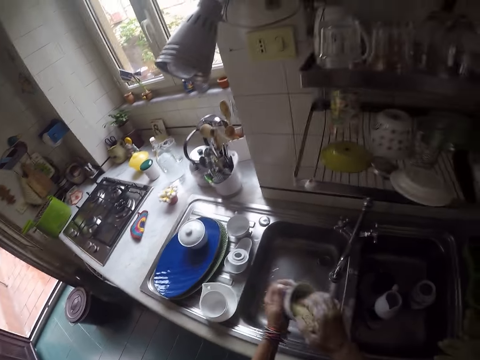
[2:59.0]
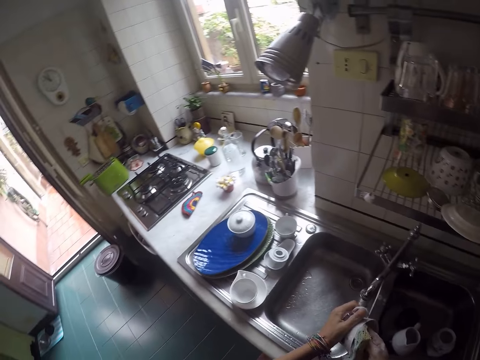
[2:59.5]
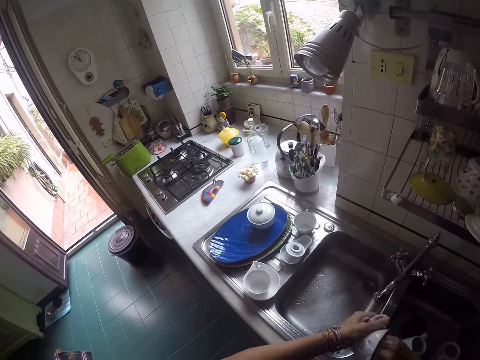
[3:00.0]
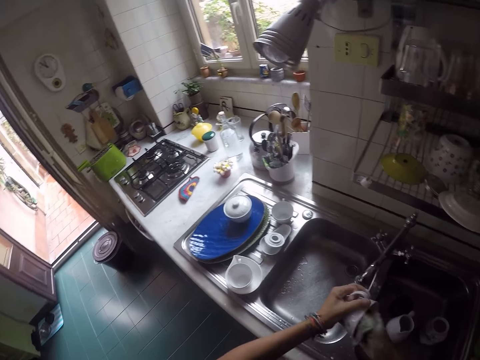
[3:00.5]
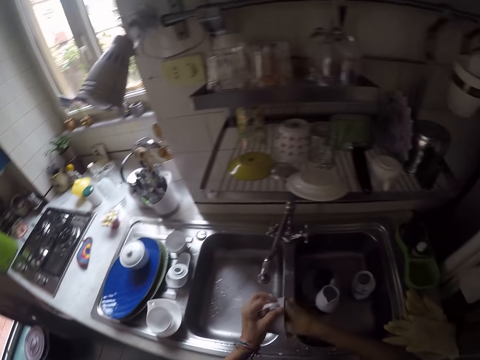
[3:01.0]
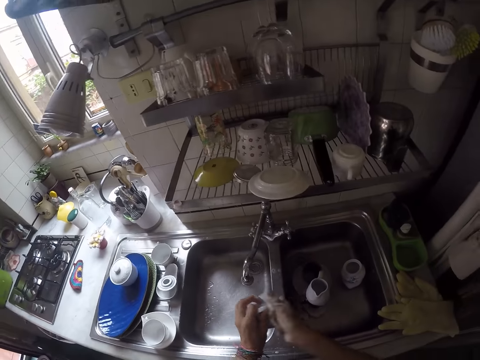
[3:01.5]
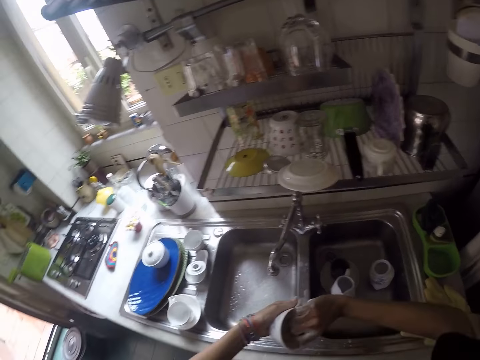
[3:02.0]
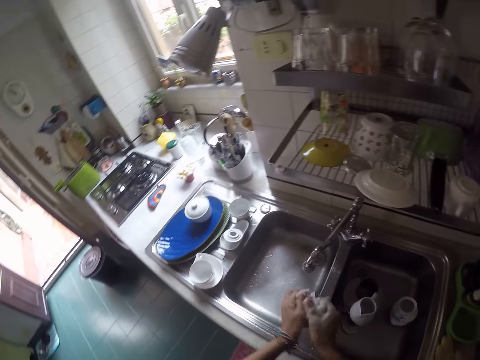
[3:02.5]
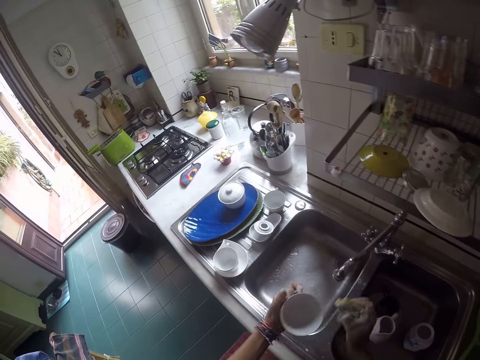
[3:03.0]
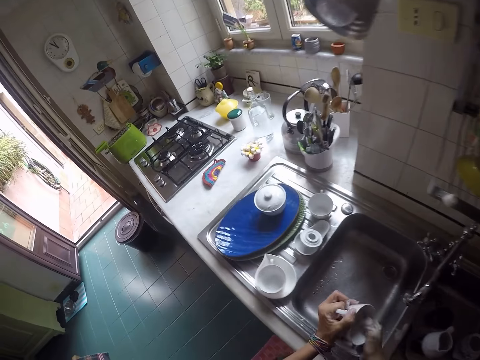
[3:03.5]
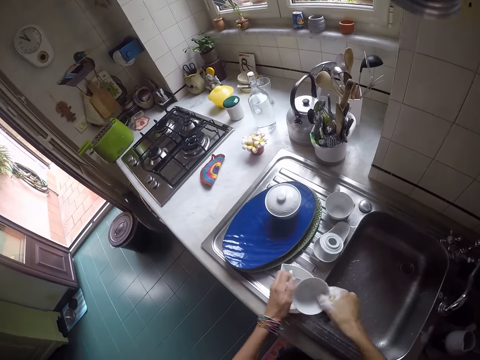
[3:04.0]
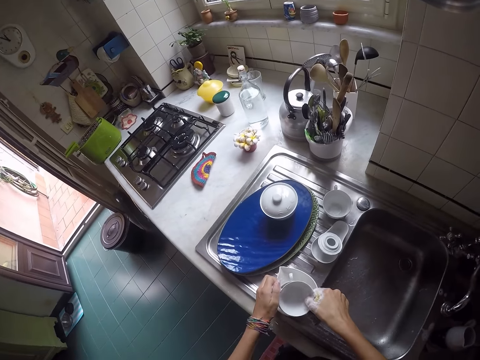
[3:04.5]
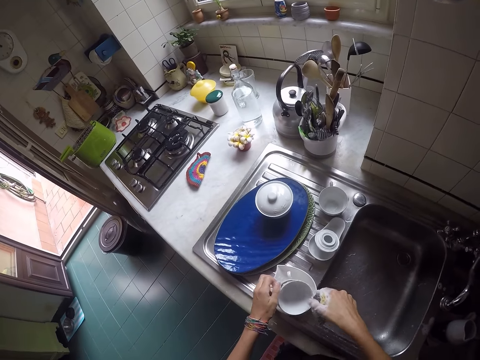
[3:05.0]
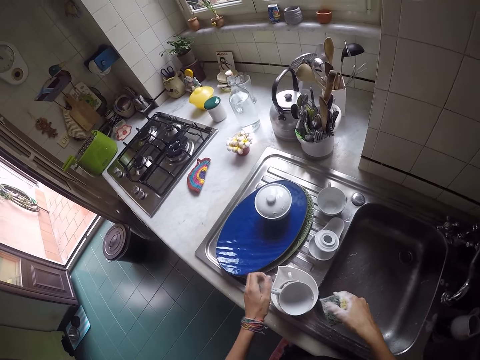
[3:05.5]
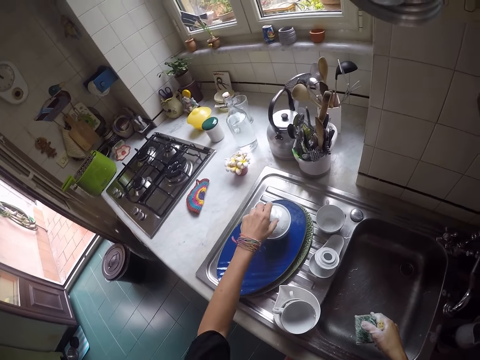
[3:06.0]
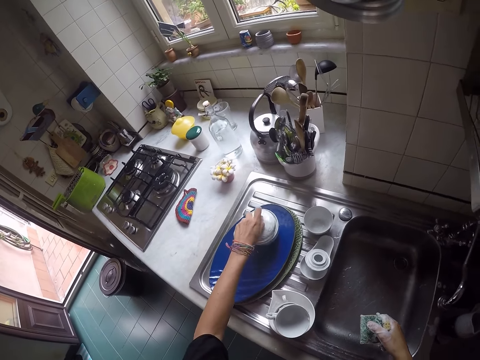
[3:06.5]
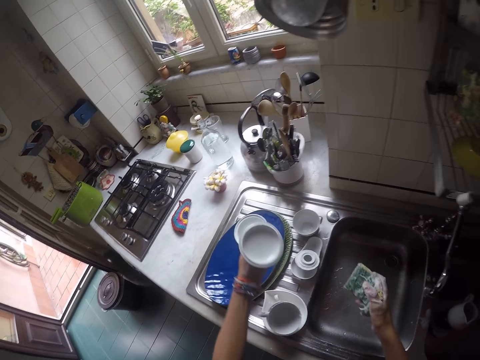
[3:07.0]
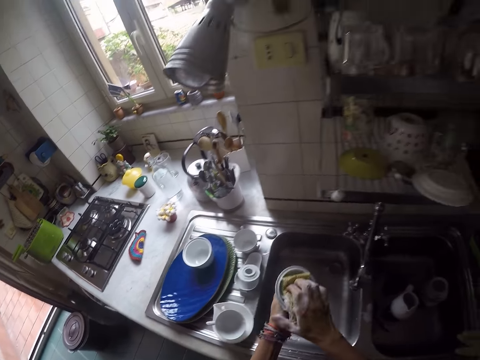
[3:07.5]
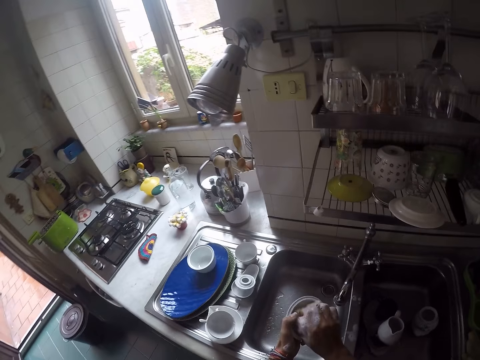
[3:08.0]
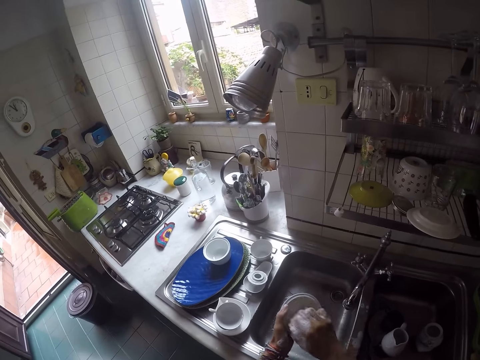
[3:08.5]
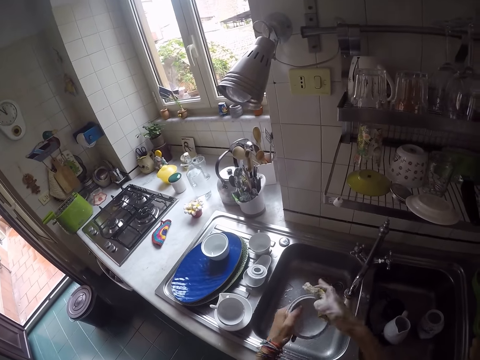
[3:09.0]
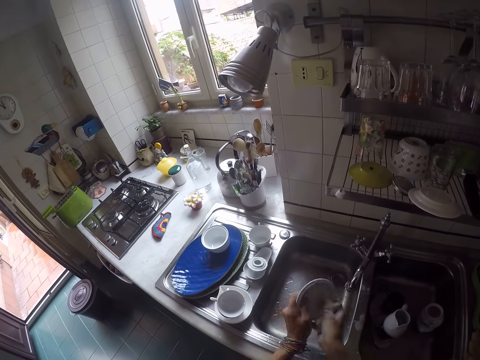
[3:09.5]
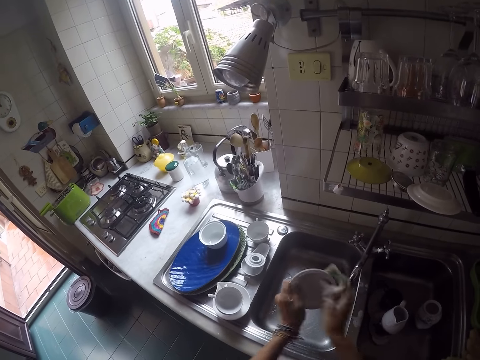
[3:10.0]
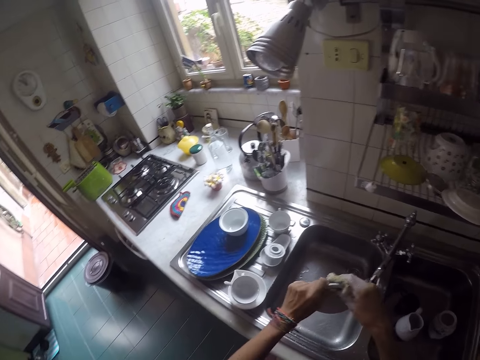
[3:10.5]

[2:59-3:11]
The camera wearer scrubs the cup. They put the cup on the sink slab in a cup. They take a bowl lid. They scrub the bowl lid.

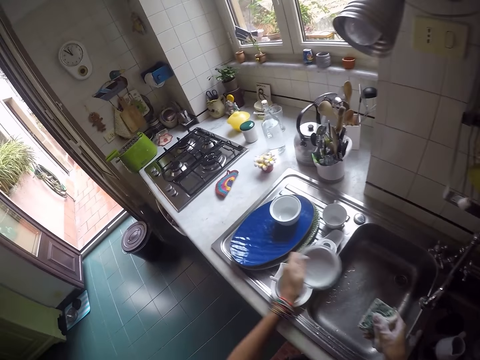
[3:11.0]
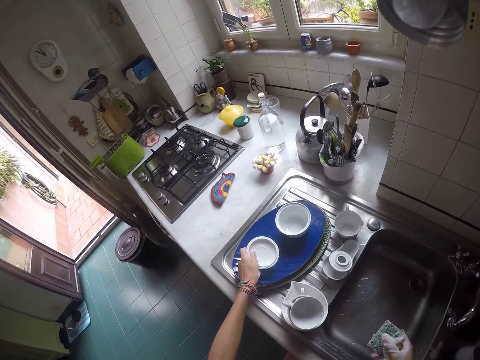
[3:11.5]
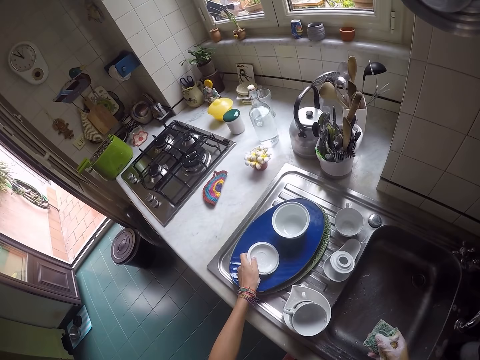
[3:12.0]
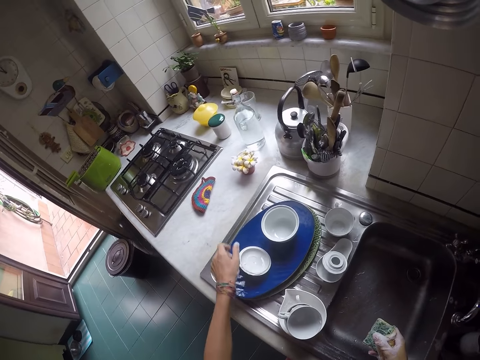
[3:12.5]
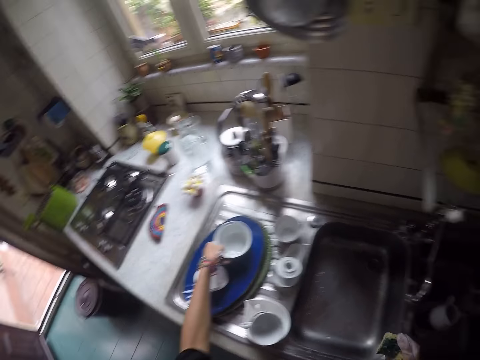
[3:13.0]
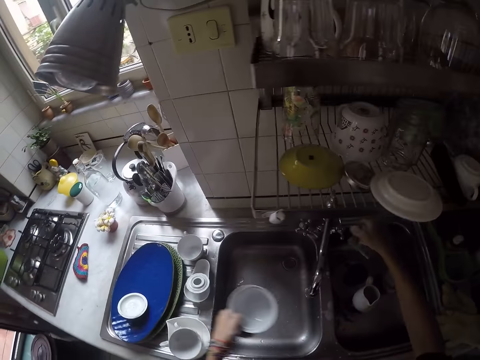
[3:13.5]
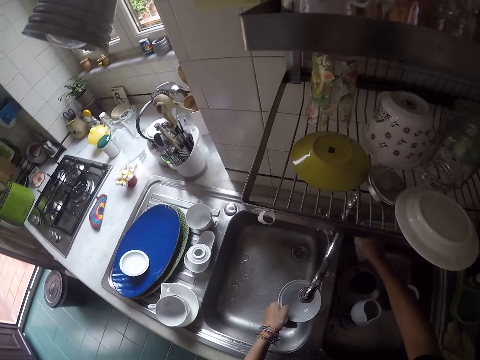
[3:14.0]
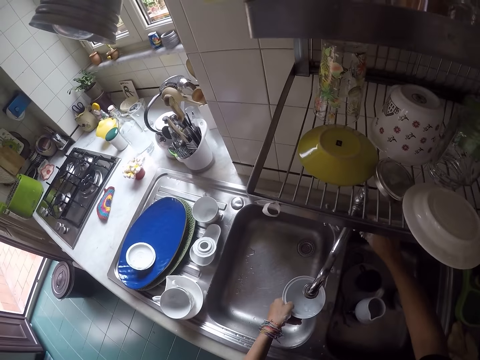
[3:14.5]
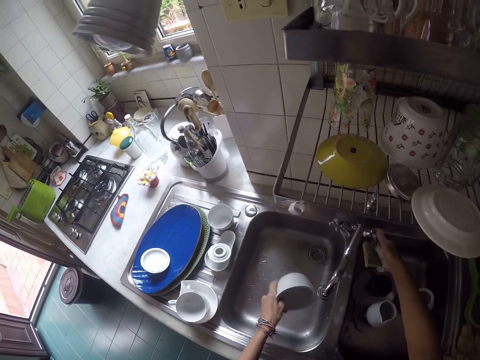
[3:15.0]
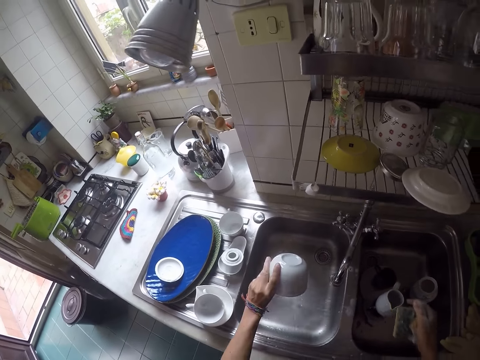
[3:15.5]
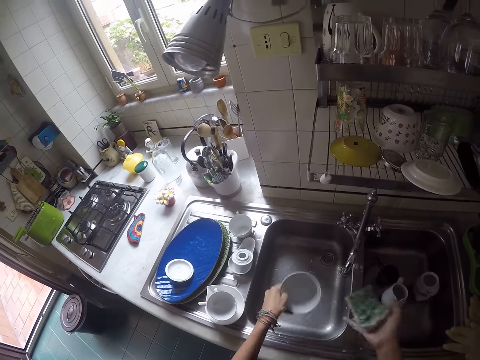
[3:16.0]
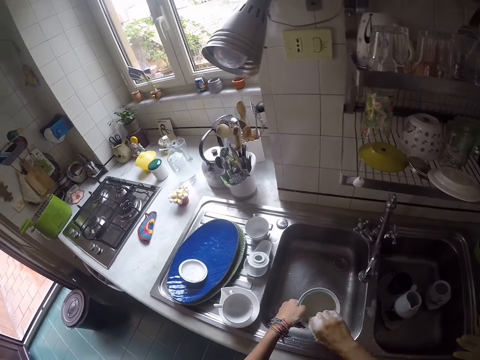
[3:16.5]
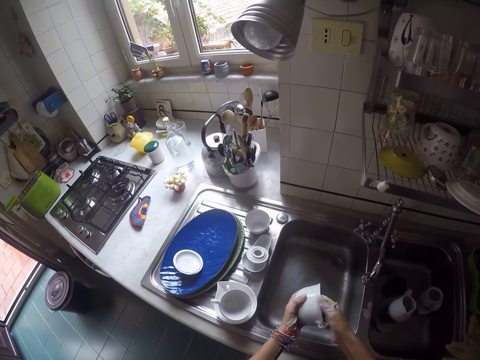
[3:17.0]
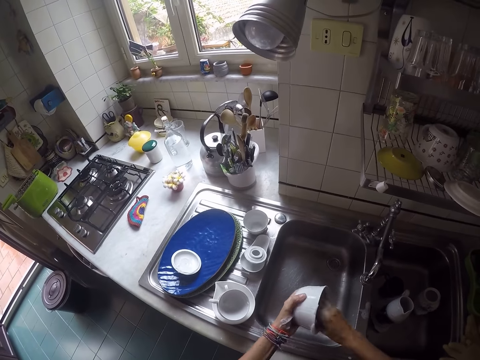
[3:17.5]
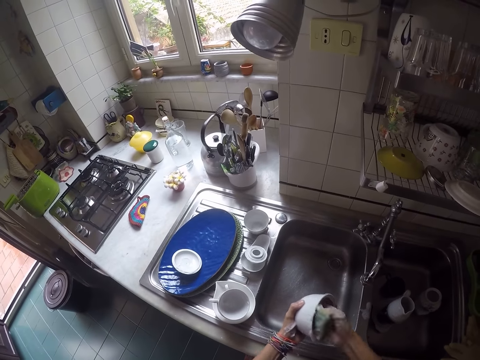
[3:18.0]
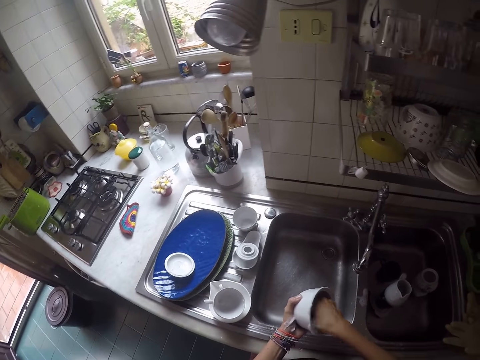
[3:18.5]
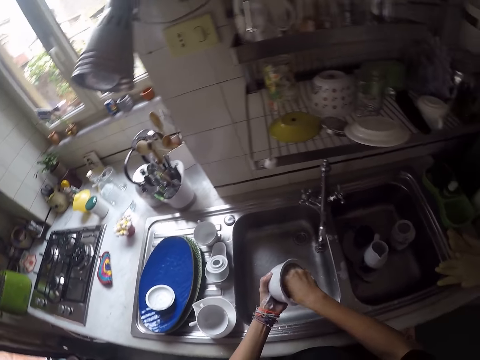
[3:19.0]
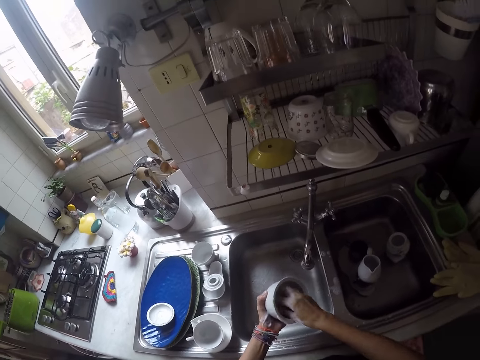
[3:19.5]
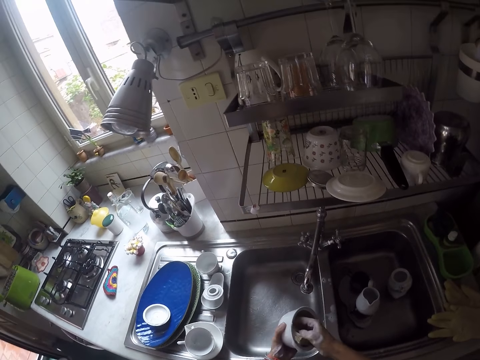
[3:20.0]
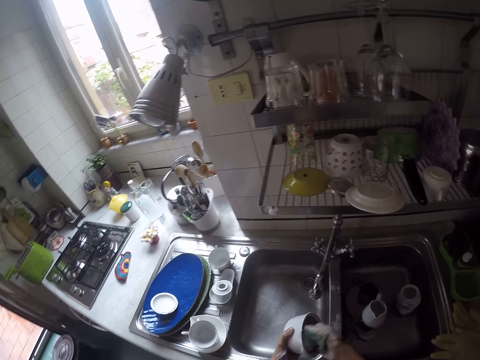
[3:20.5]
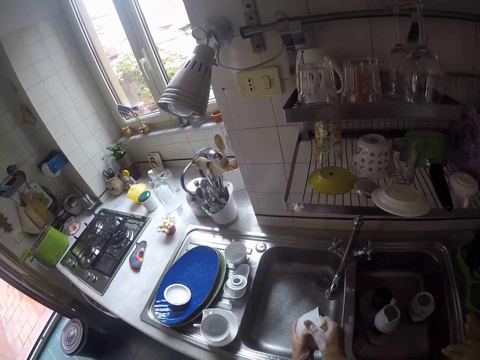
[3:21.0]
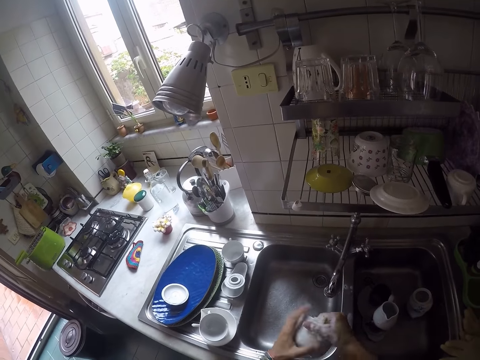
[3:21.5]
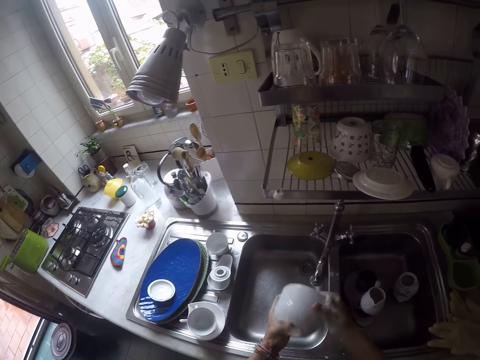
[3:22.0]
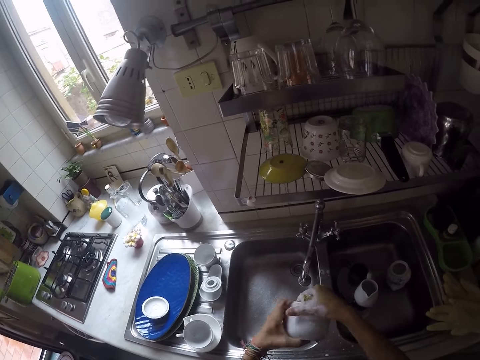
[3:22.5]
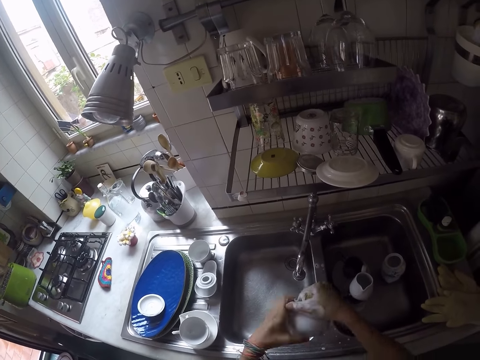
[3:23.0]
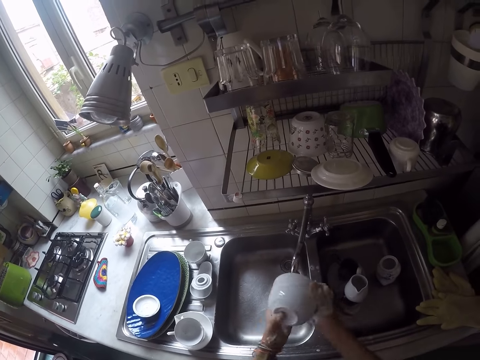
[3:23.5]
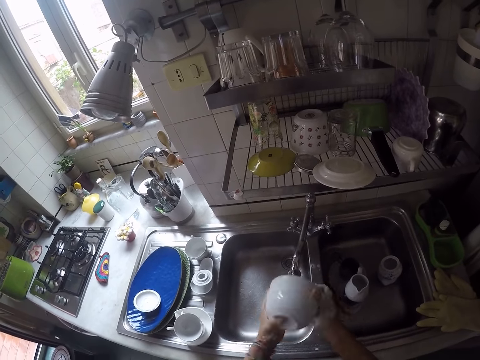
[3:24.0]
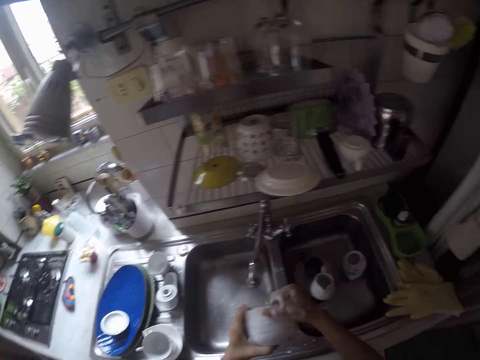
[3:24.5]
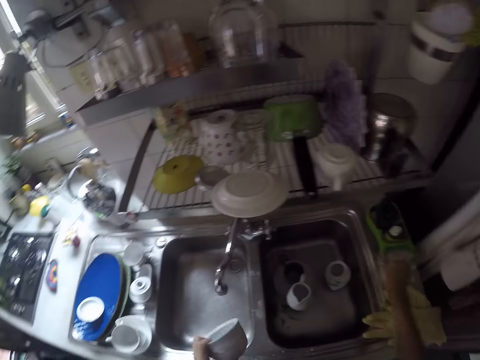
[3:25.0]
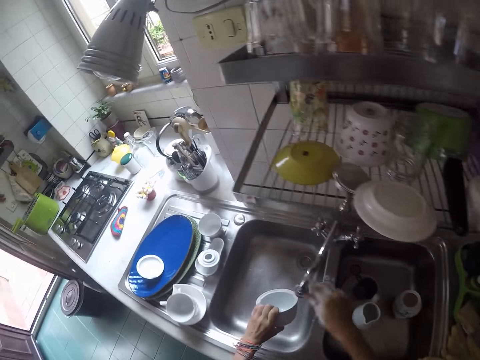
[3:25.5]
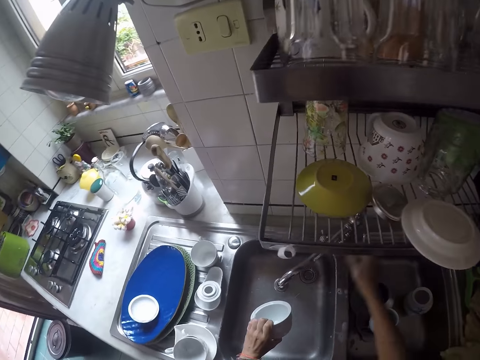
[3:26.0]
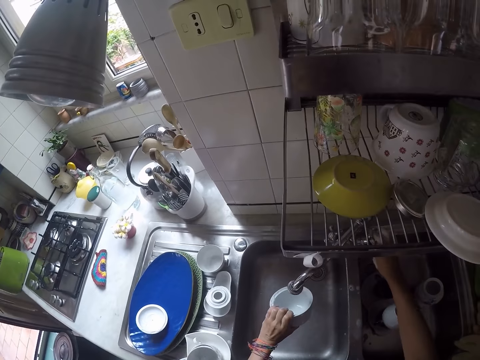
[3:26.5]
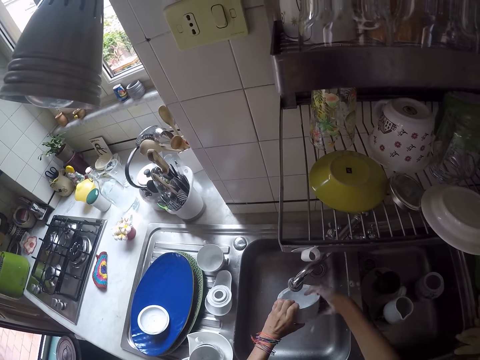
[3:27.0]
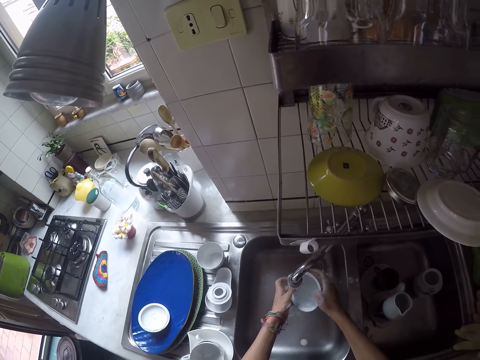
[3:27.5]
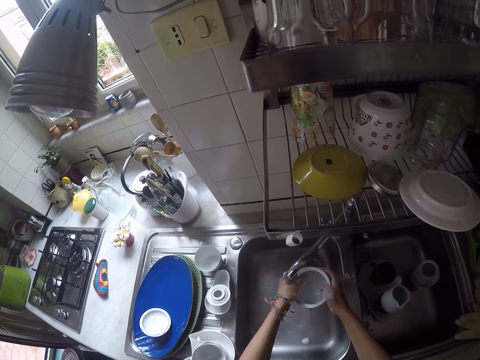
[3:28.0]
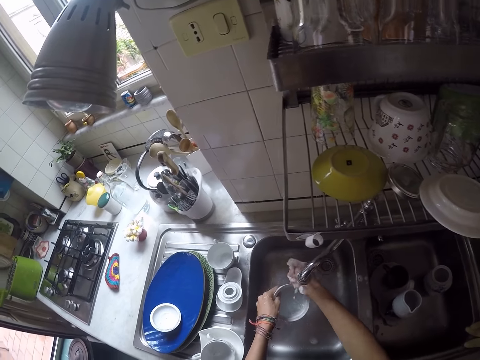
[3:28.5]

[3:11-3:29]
The camera wearer puts the bowl lid on a tray. They take the bowl from the tray. They open the tap. They put water in the bowl. They close the sink. They pour water in the sink. They scrub the bowl. They put the scouring pad in the soap dish. They tilt the tap, open the tap, and rinse the bowl.
